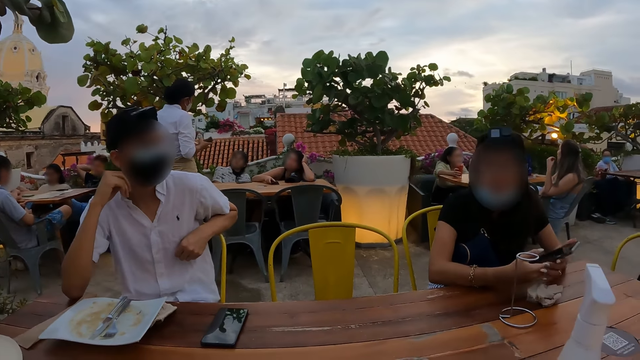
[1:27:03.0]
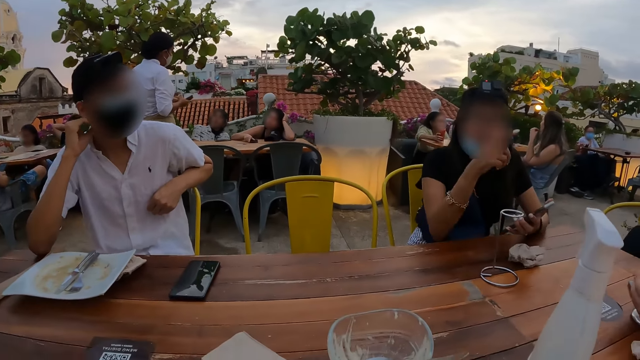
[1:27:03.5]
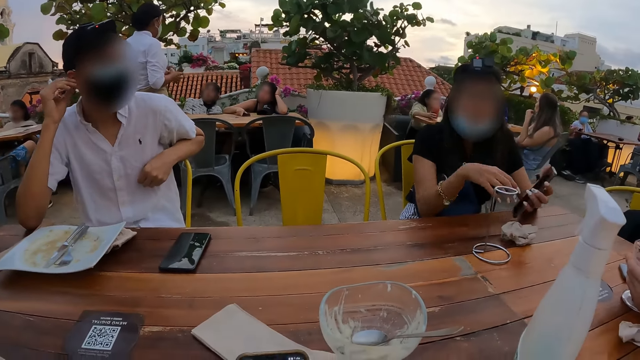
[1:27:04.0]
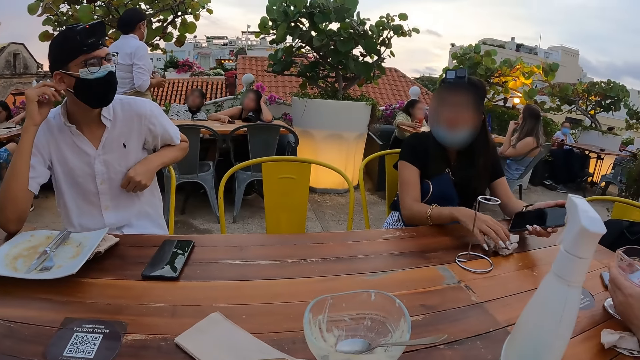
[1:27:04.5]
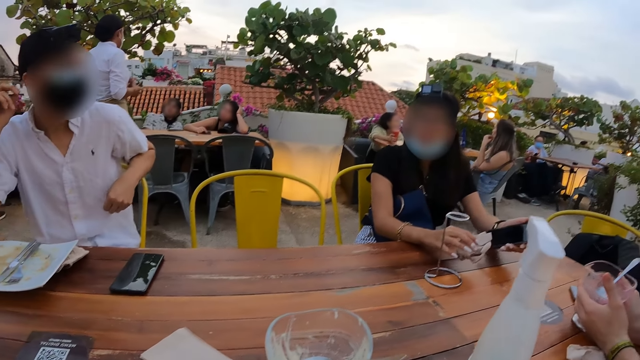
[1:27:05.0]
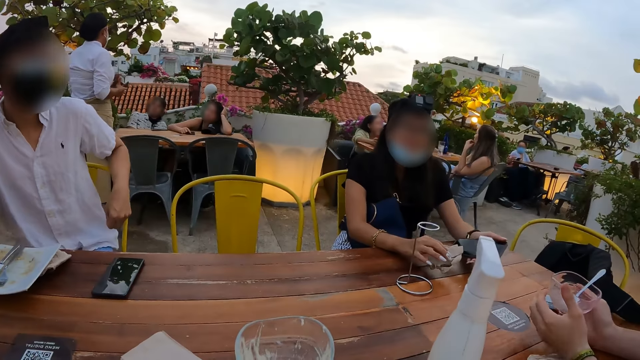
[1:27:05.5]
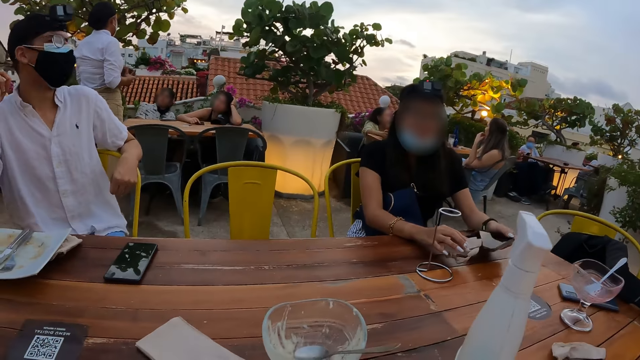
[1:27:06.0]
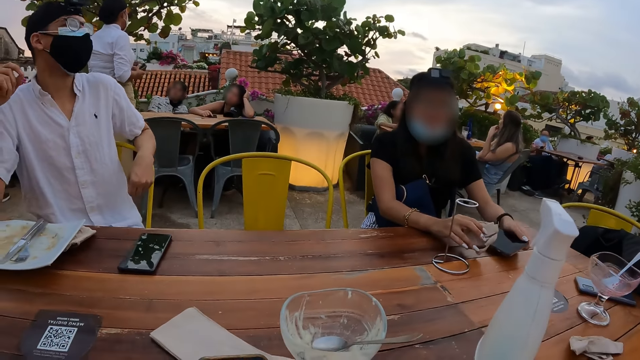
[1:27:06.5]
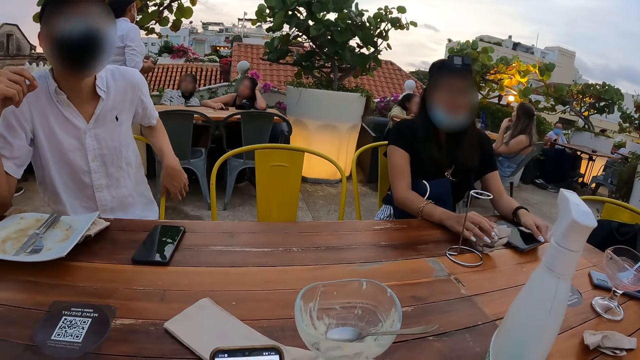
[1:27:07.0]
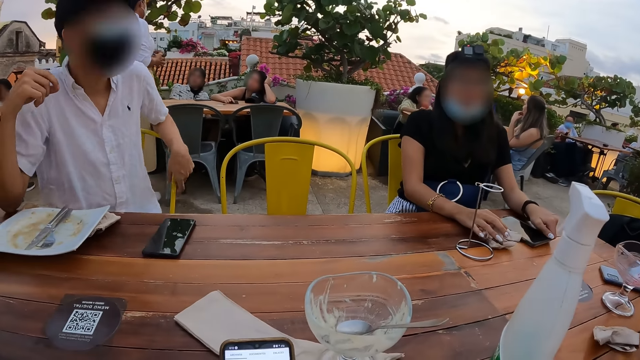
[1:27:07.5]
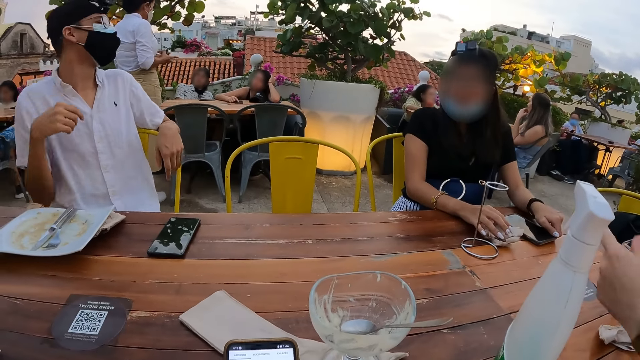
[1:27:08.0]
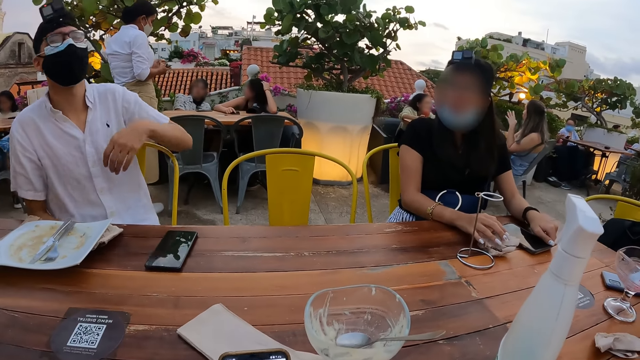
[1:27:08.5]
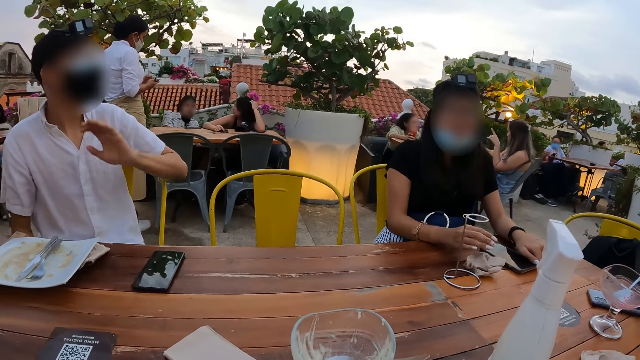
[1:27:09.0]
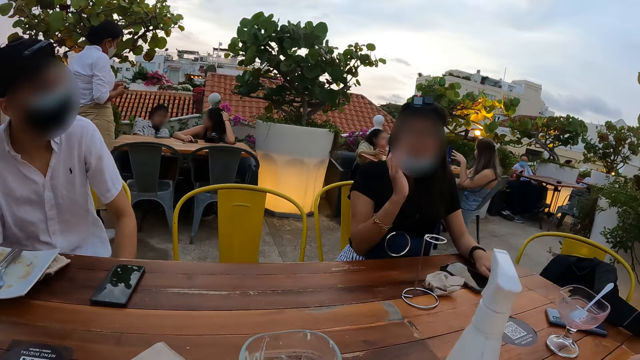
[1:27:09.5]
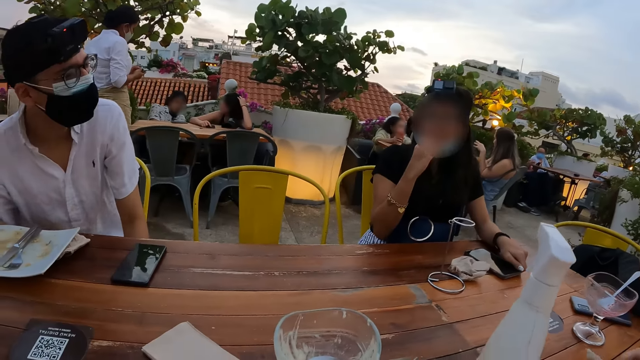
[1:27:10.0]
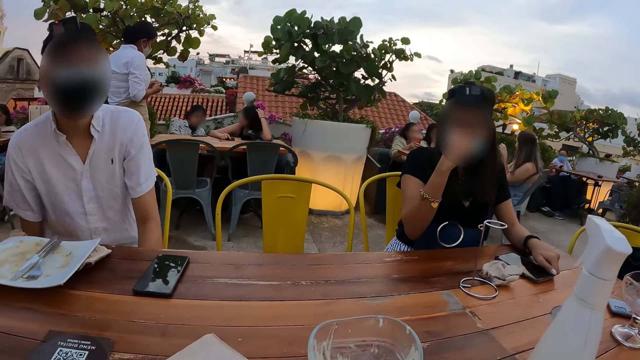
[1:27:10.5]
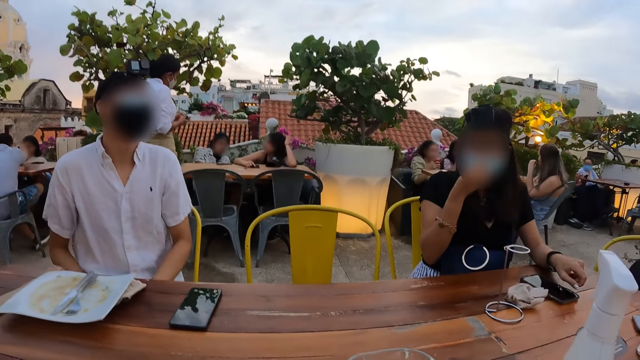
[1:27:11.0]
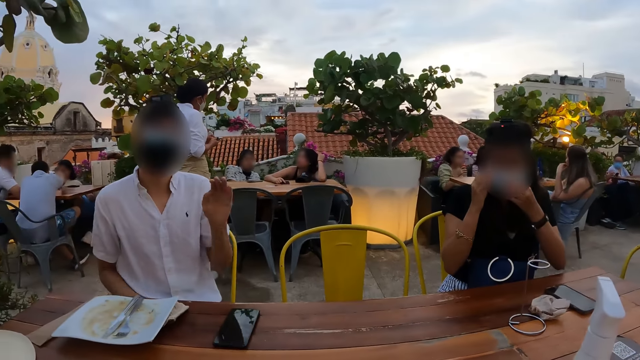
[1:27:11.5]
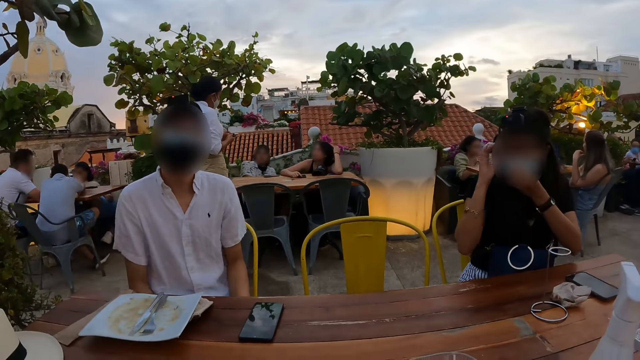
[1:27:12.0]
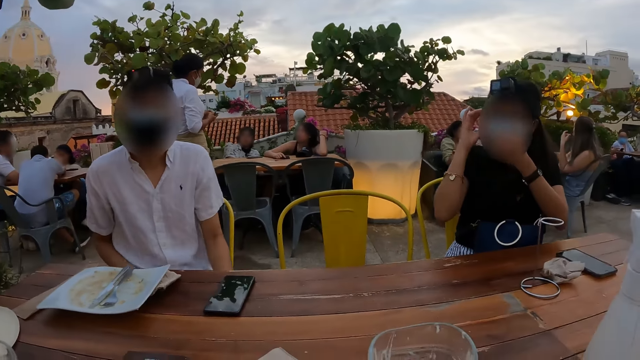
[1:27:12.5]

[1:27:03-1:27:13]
The camera wearer converses with a person. They look at the glass with another person. They converse with a third person.

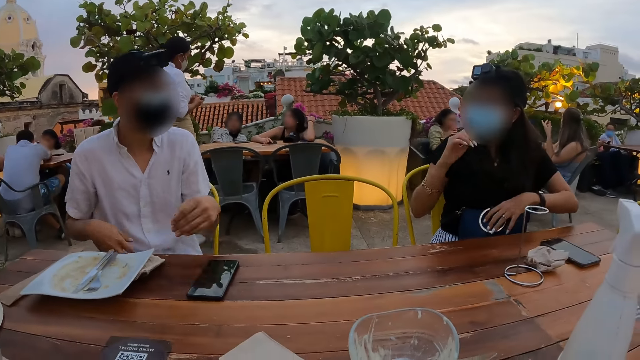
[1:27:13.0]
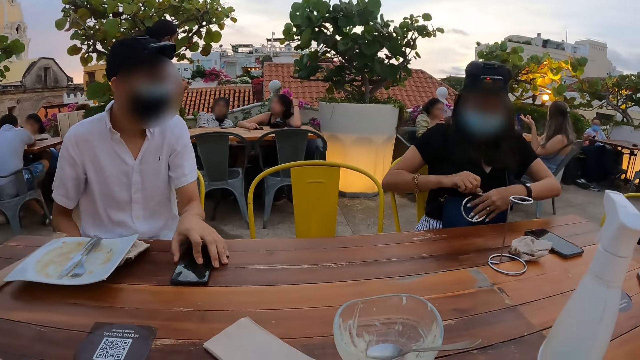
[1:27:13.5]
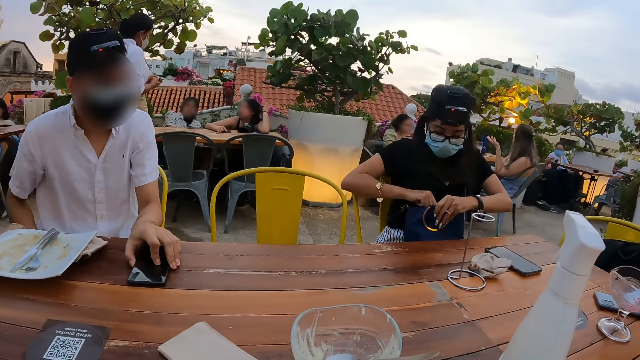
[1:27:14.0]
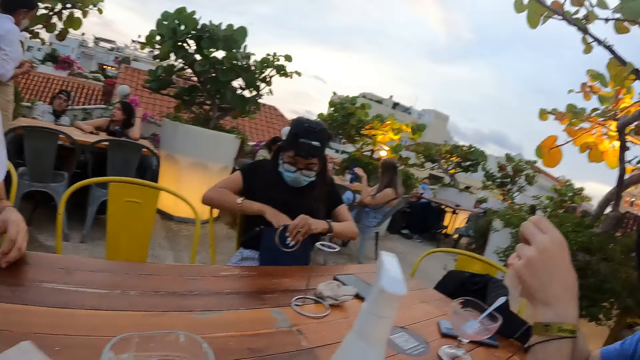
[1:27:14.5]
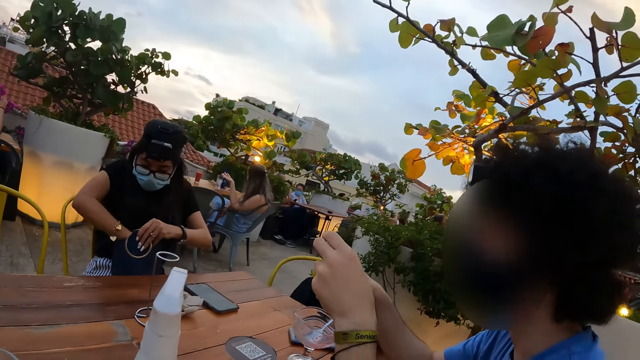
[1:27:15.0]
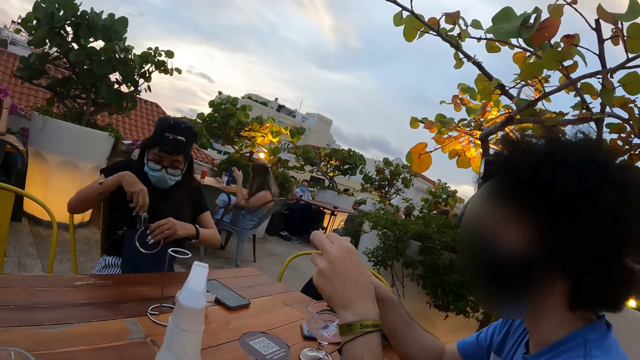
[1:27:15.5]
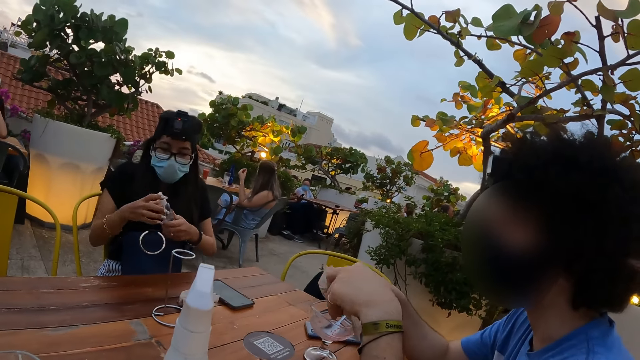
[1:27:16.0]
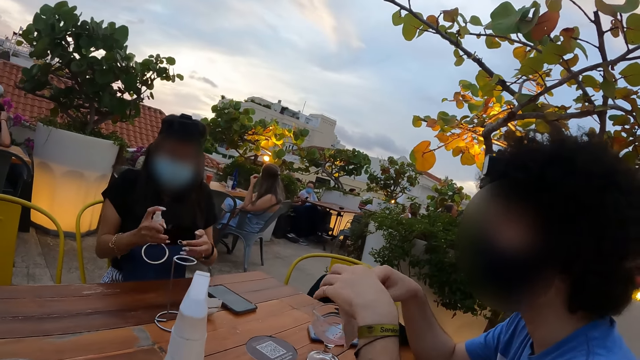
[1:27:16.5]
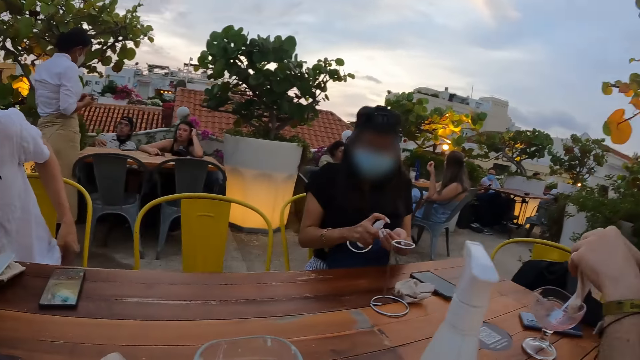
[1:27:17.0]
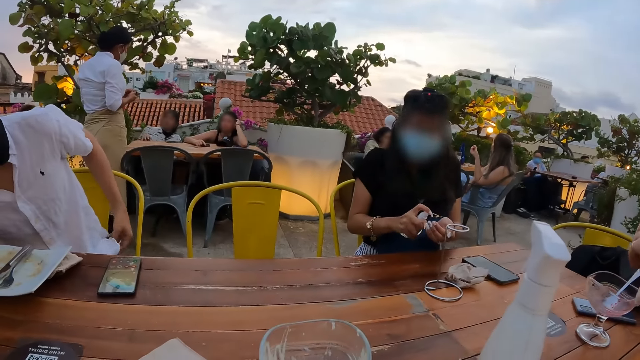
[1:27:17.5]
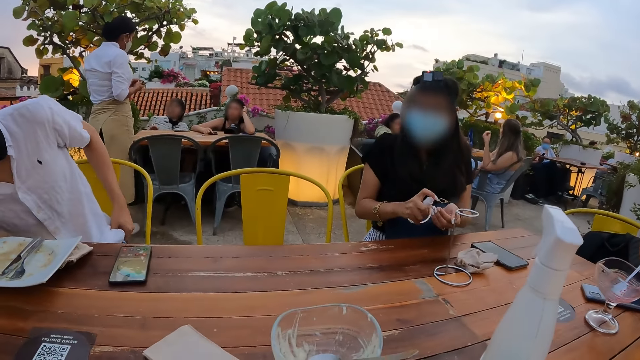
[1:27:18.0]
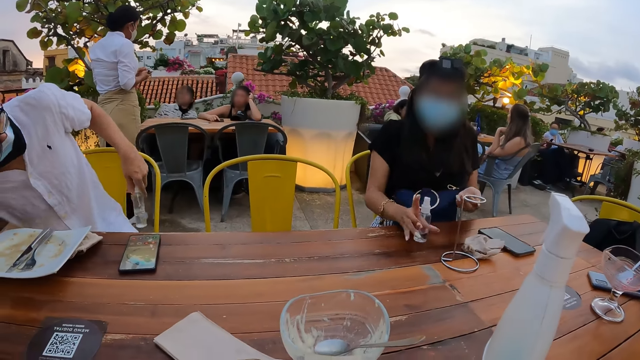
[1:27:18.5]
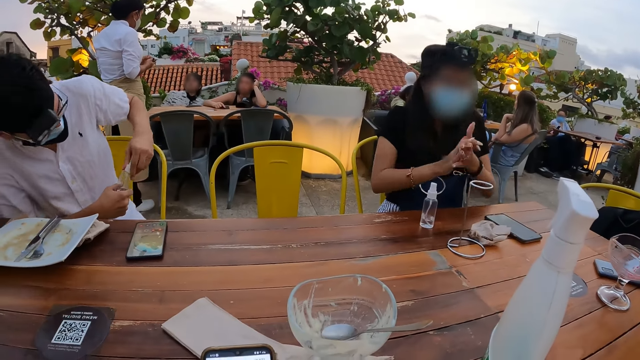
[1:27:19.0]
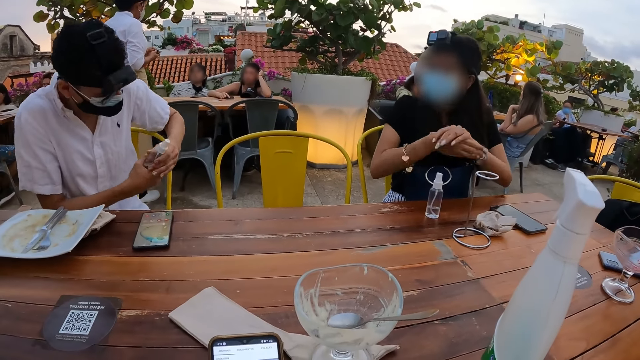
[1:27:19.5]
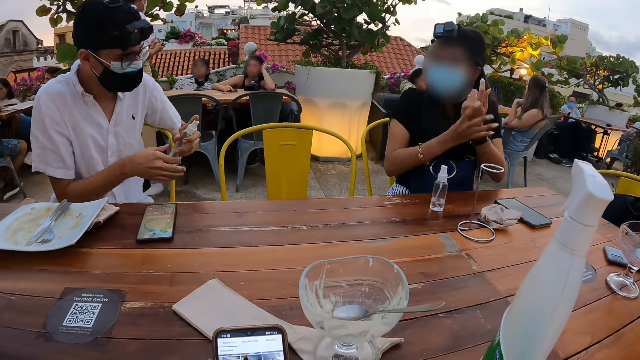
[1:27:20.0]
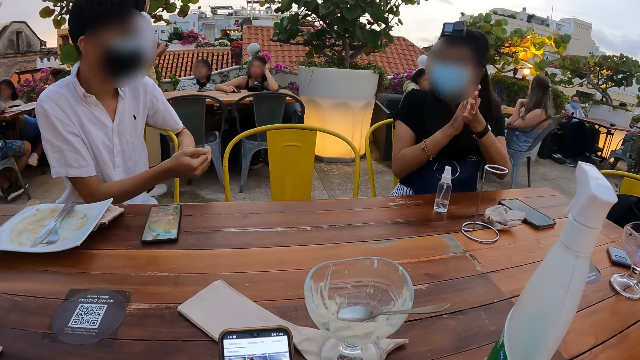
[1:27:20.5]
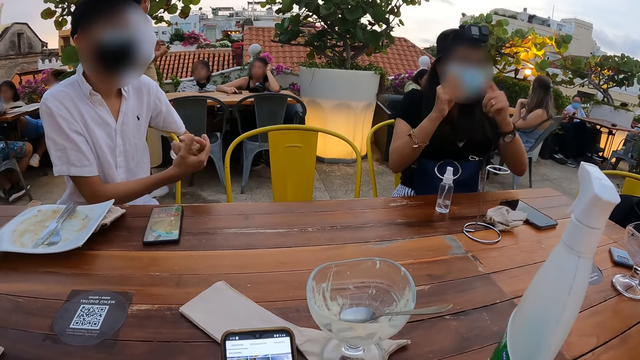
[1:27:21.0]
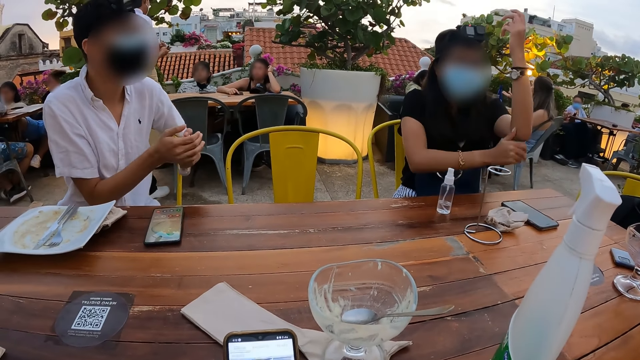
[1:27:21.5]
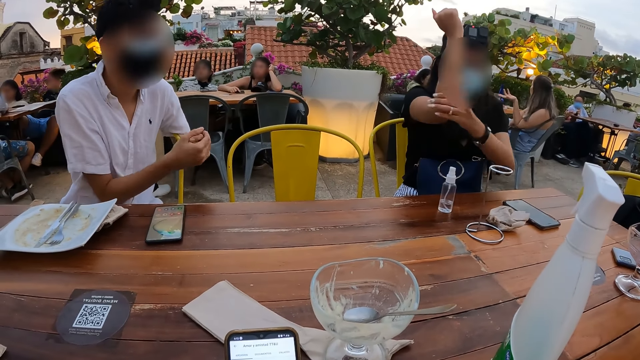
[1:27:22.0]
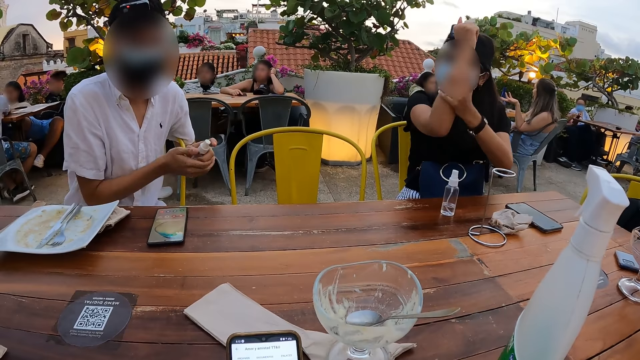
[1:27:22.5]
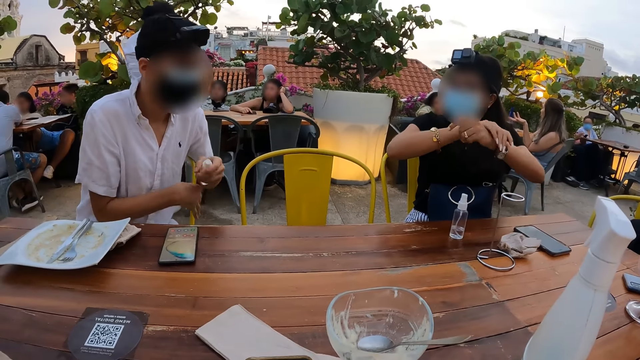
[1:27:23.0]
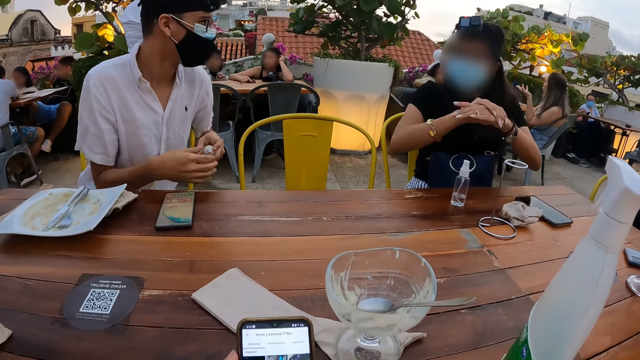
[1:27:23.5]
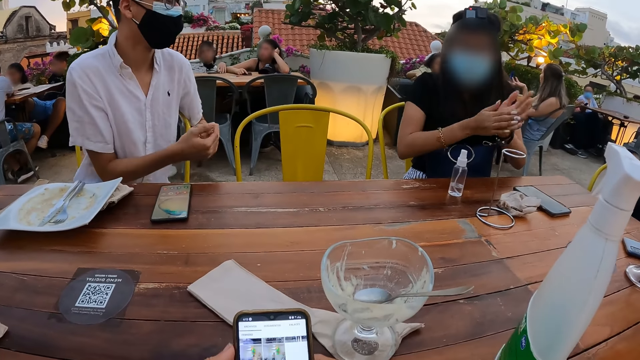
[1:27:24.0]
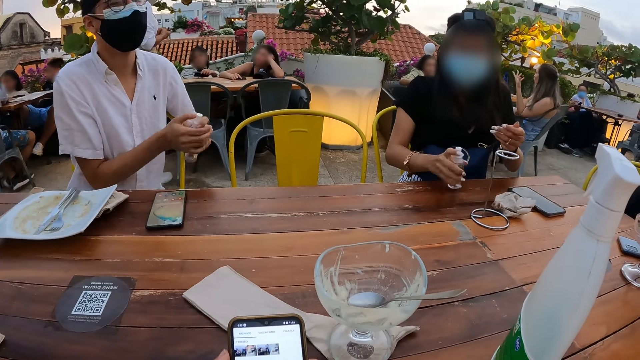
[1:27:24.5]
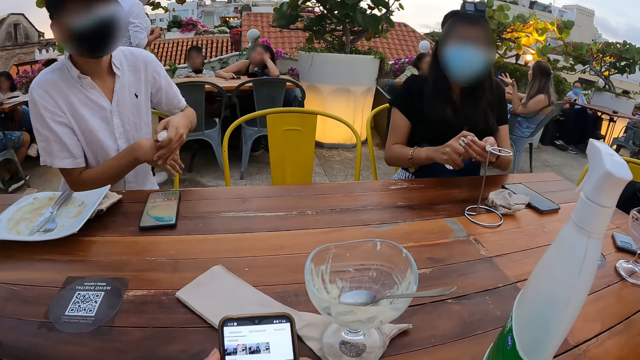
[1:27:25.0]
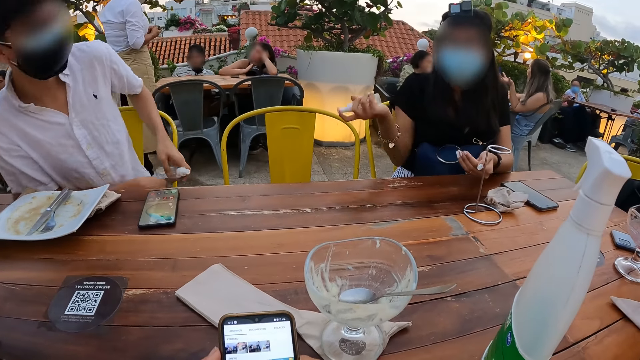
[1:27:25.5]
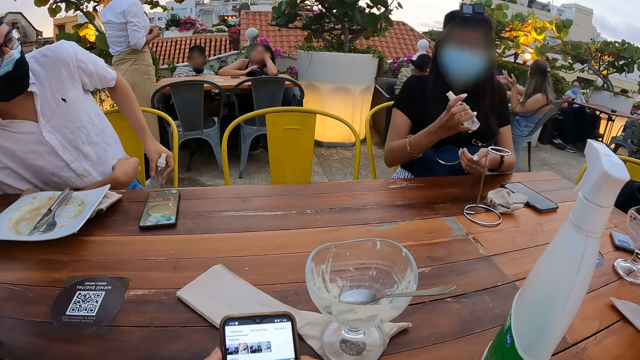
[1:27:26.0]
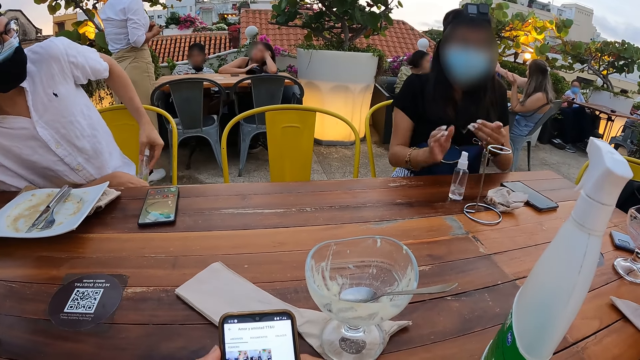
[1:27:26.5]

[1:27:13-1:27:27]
The camera wearer looks at a man. A woman sanitizes hands. The camera wearer looks at another person. They look at the phone on the table. The man rubs the sanitizer with both hands. A third person holds the sanitizer with the left hand and rubs the sanitizer with both hands.
